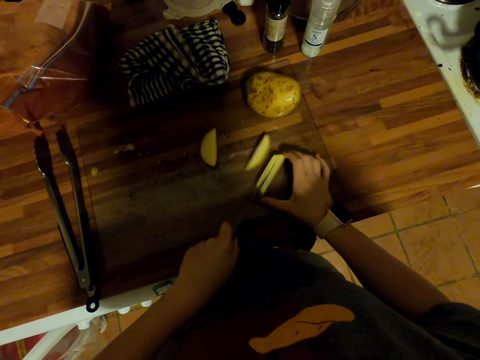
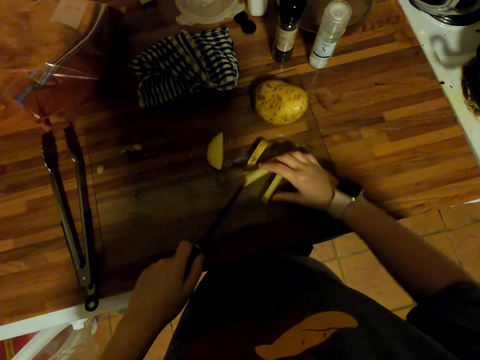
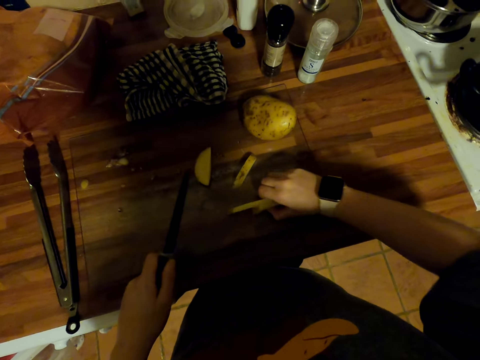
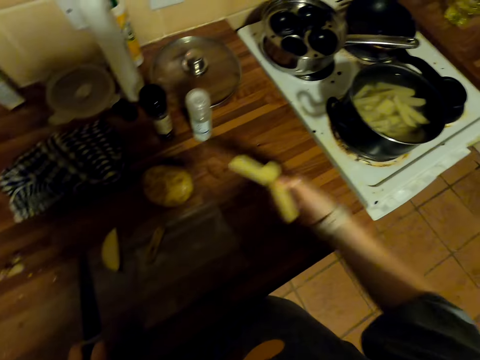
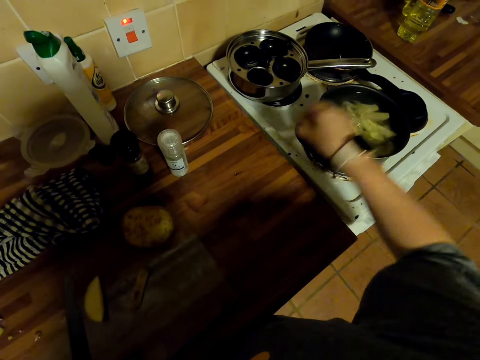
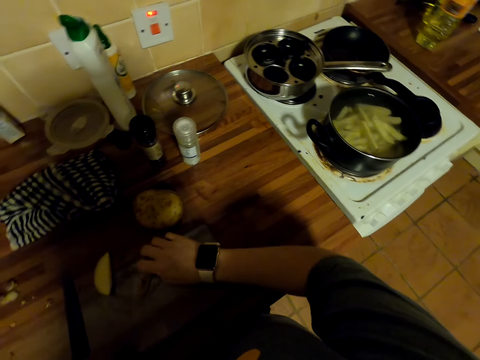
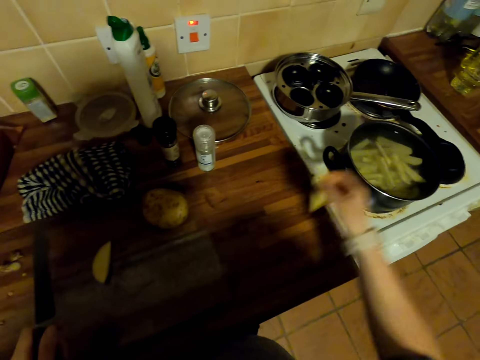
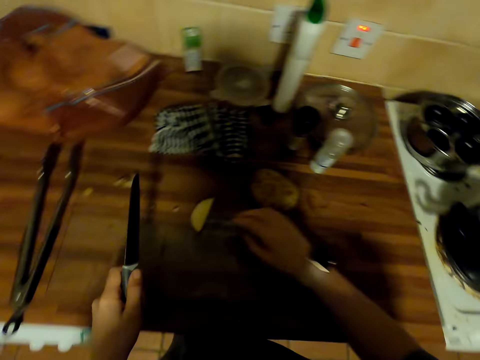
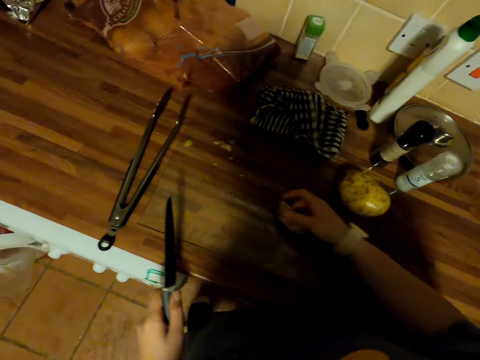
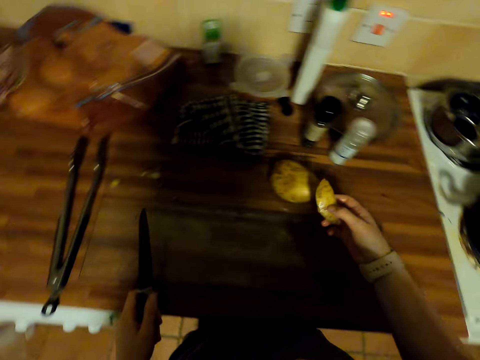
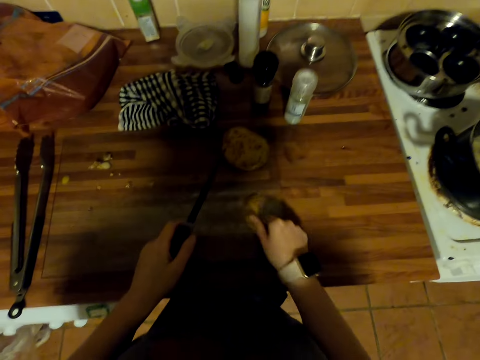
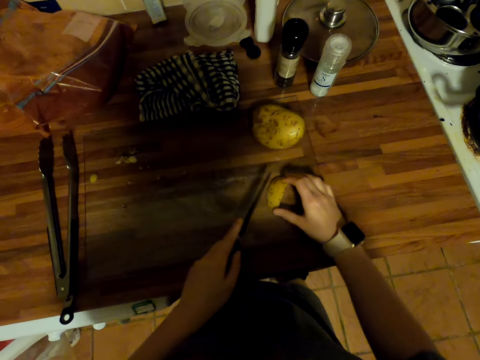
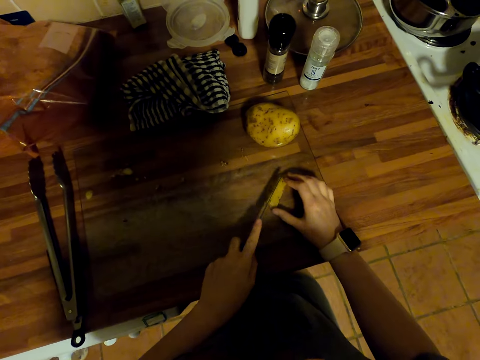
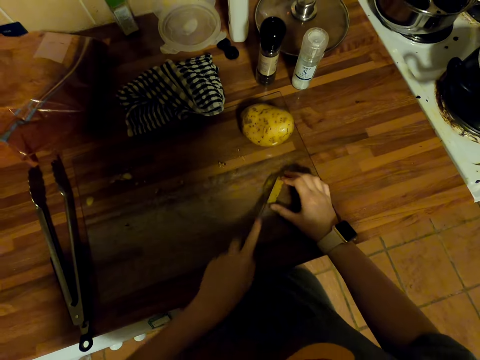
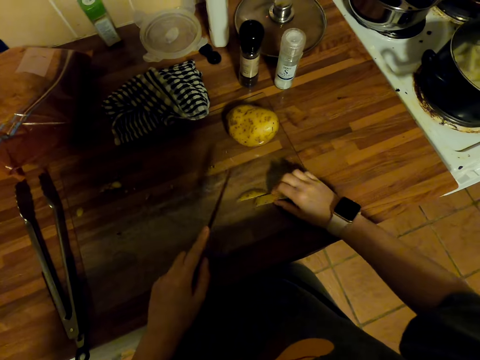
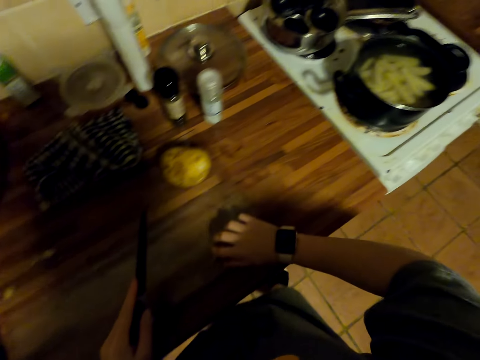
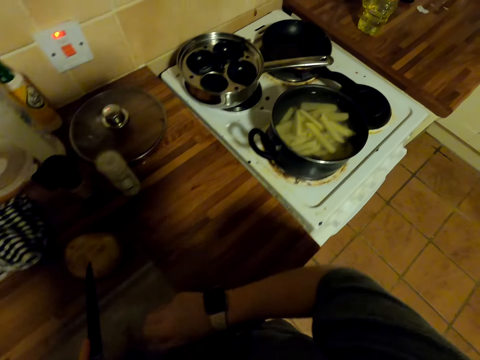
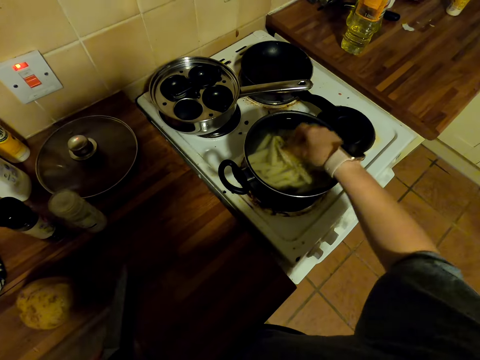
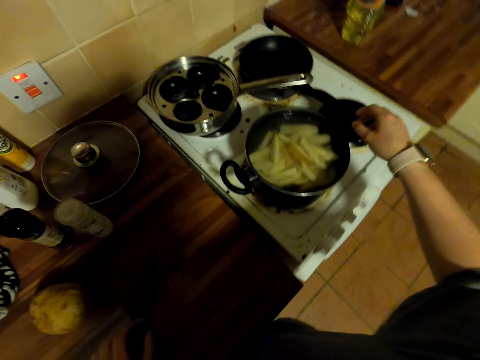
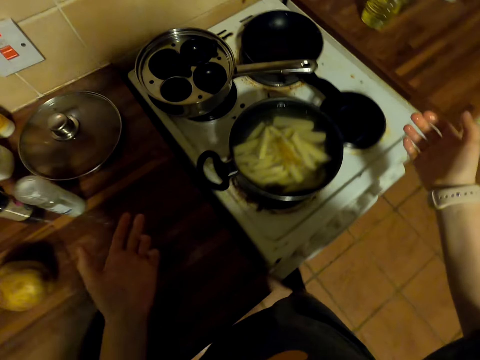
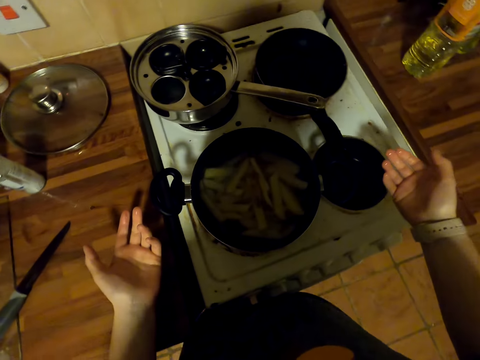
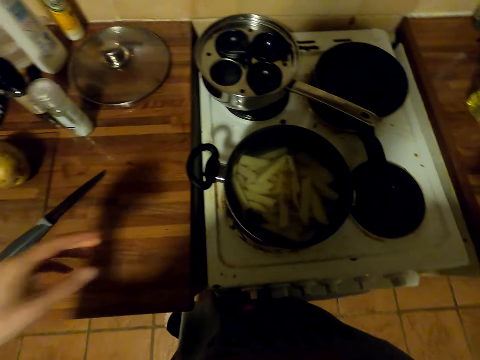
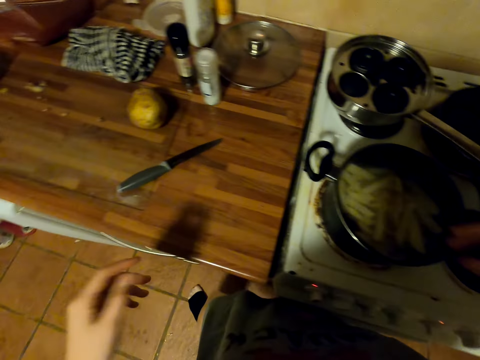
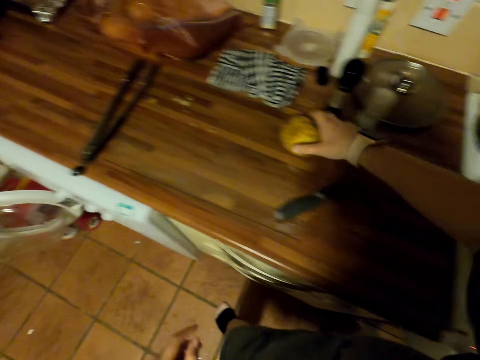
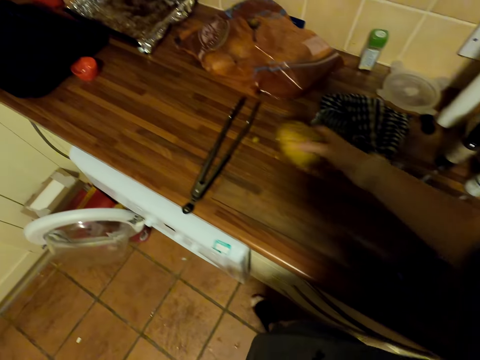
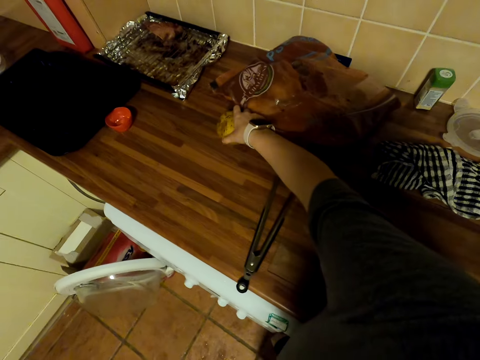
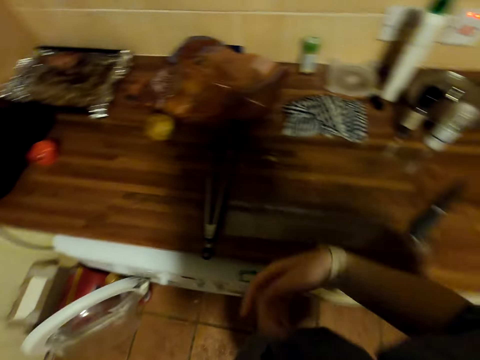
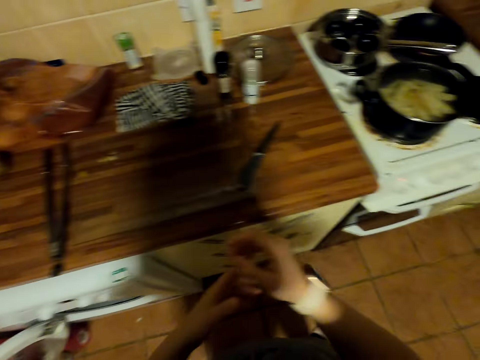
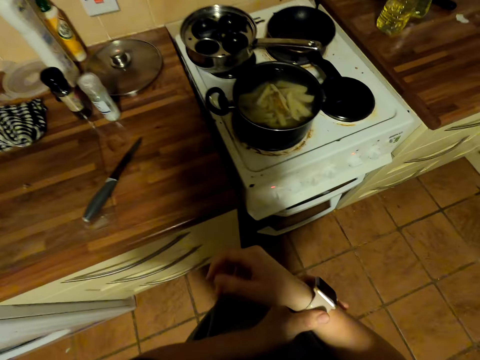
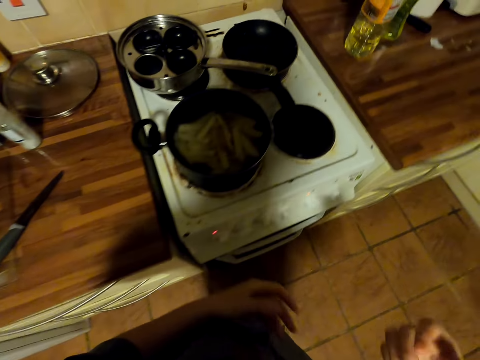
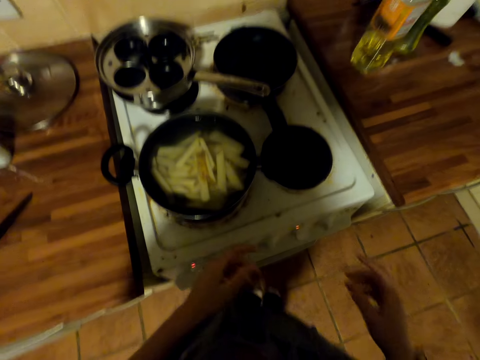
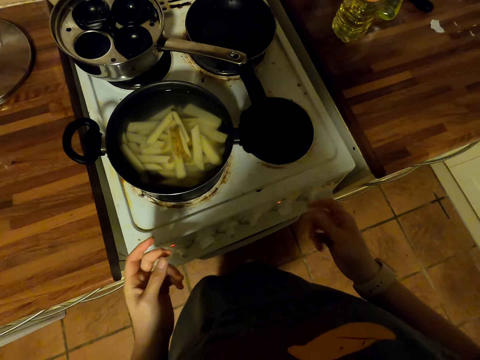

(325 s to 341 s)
The camera wearer collects the potatoes. He puts the potato pieces in the water in a cooking pan in the stove. He picks the potato piece. He puts the potato piece in the cooking pan. He picks the potato piece. He puts the potato piece on the cutting board. He cuts the potato with a knife. He picks the potato pieces. He puts the potato piece in the water in the cooking pan in the stove. He puts the knife on the cutting board. He looks around. He walks toward the cooker. He shakes hands. He moves a potato on the counter top. He picks a potato. He puts the potato on the counter. He dries his hand. He shakes hands. He pulls the watch. He walks around the kitchen.

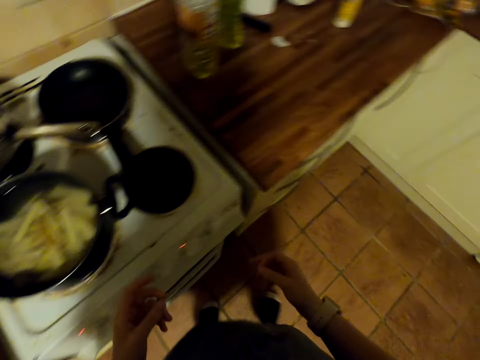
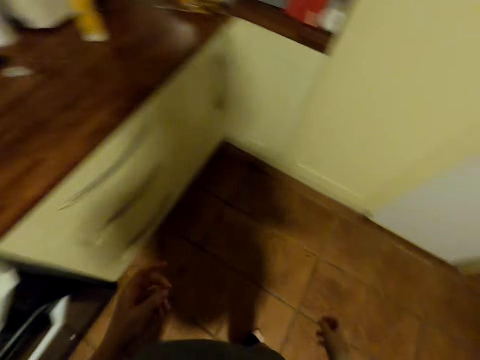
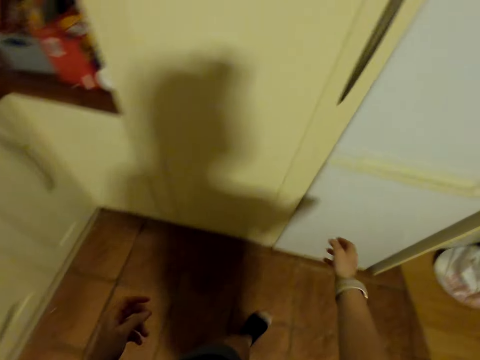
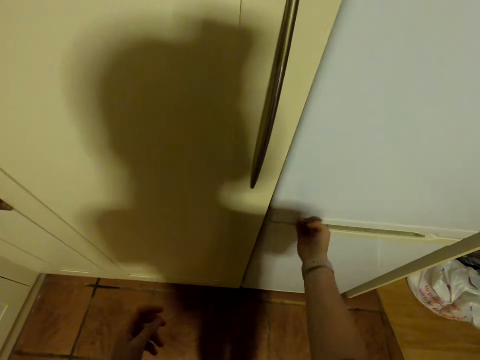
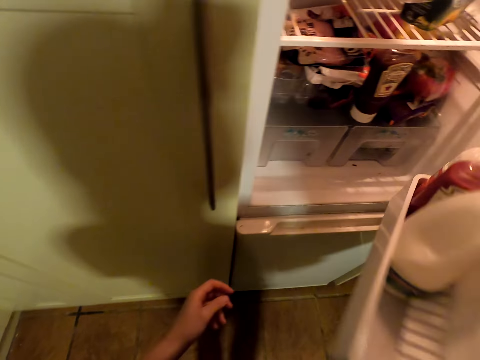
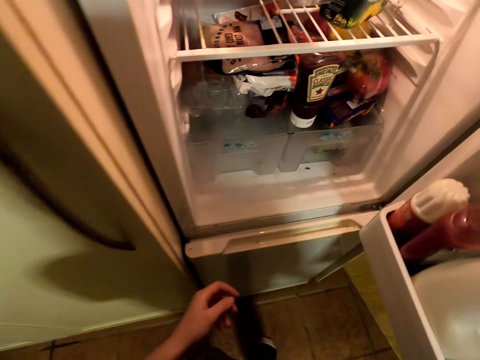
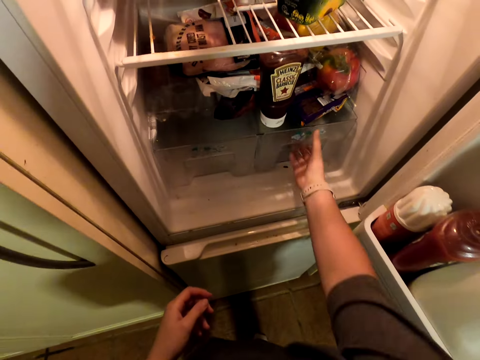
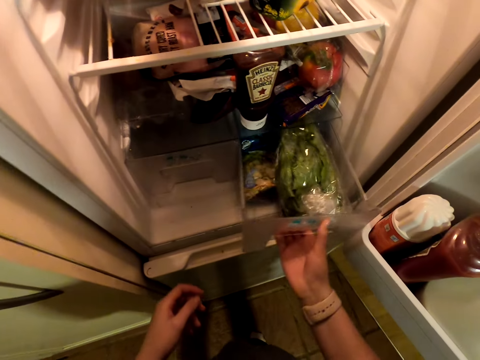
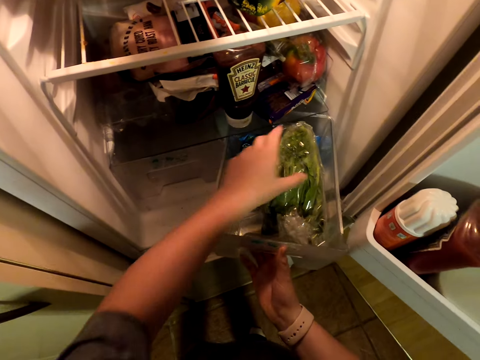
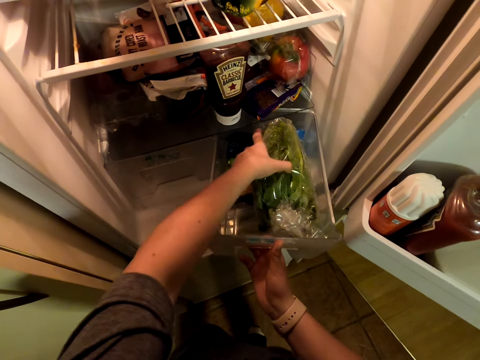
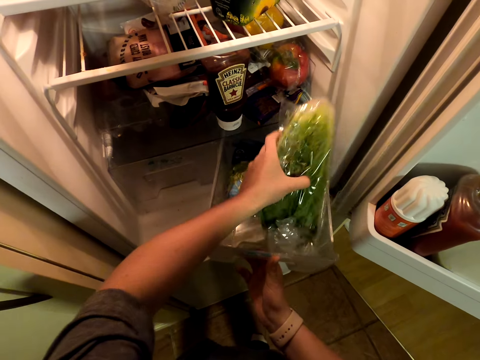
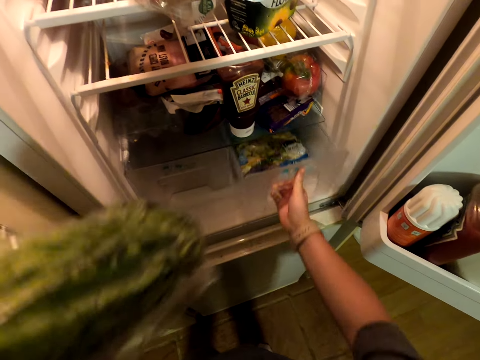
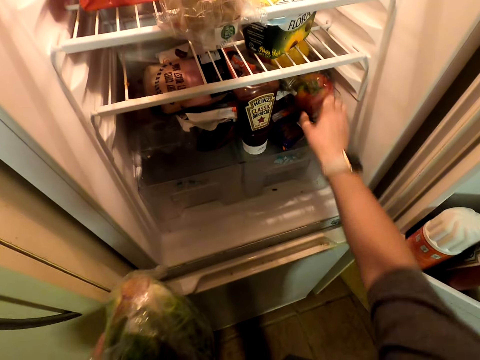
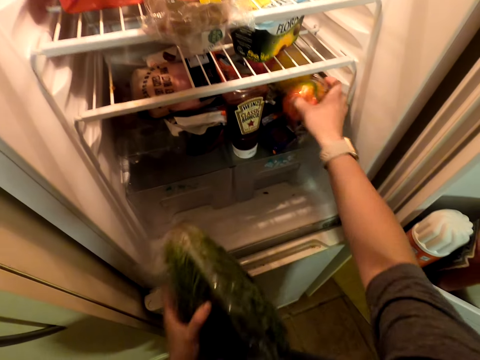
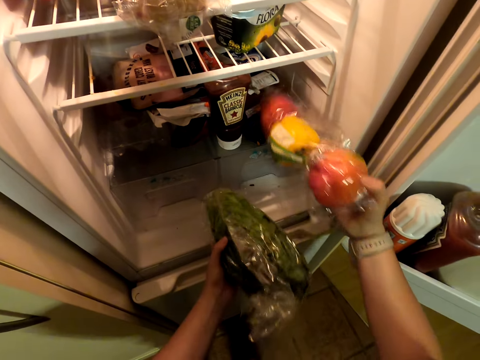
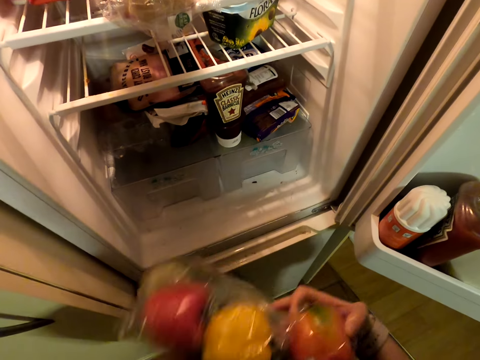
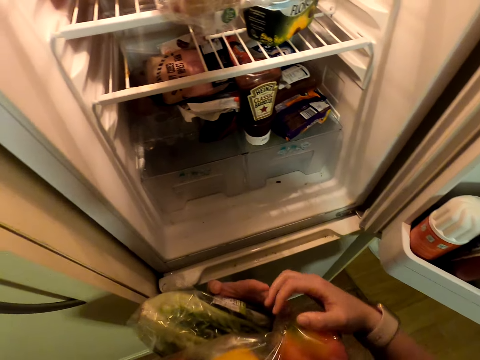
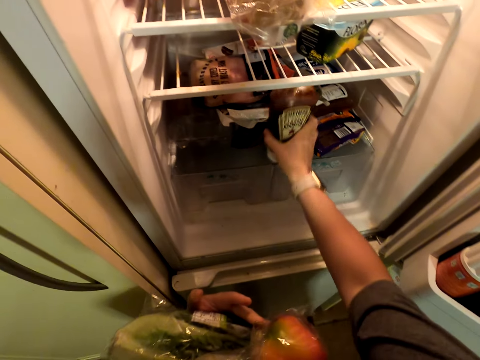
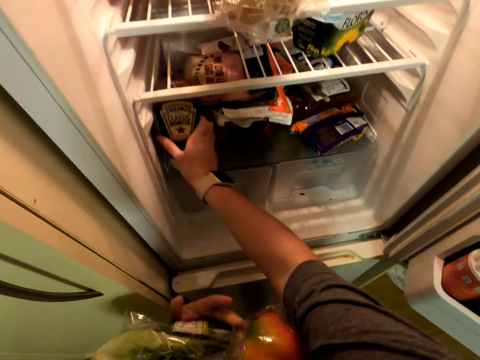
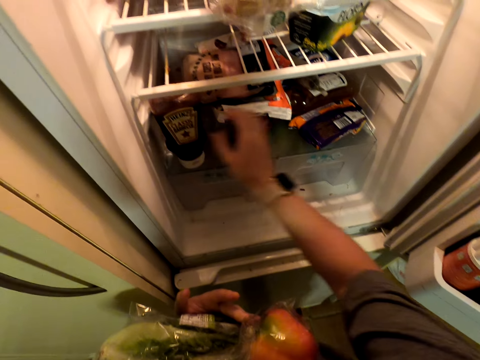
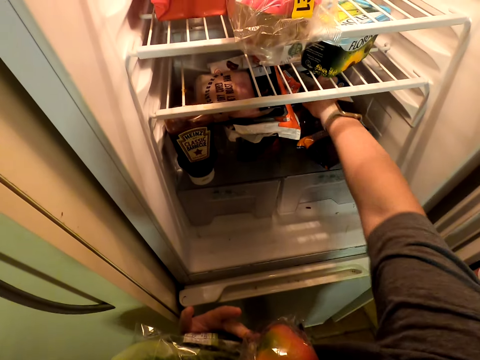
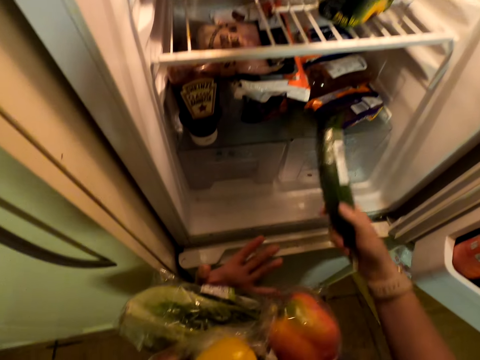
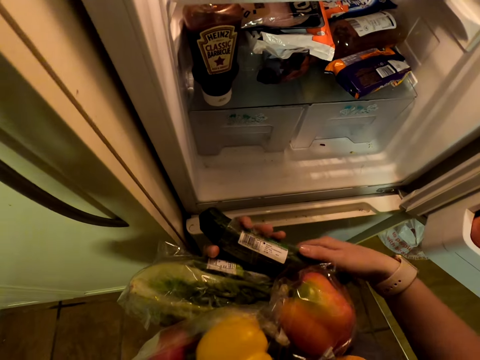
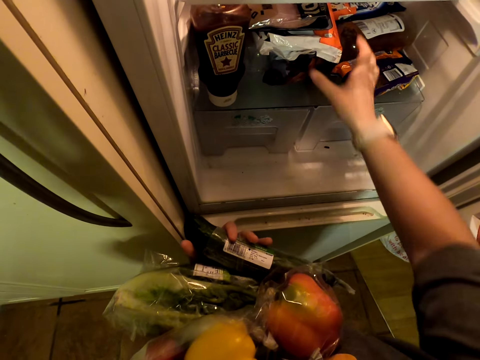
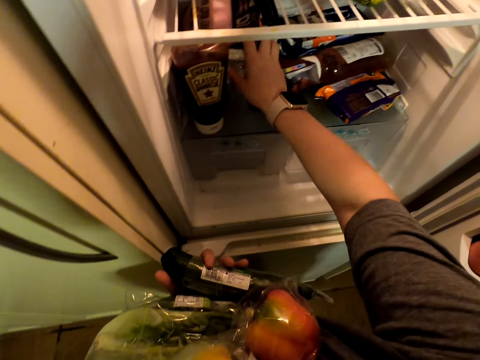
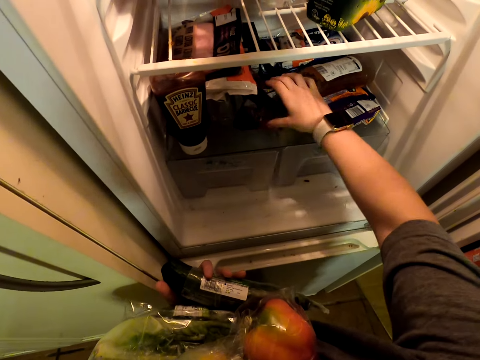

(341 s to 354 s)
The camera wearer rubs his finger. He walks around the kitchen. He opens a fridge door. He pulls a fridge drawer. He picks spinach from the drawer. He closes the fridge drawer. He picks bell peppers. He puts the bell pepper on the spinach. He picks a bottle of sauce. He arranges products in the fridge. He puts the sauce bottle aside. He picks a cucumber. He switches the cucumber to the other hand. He arranges products in the fridge. He pushes something.
